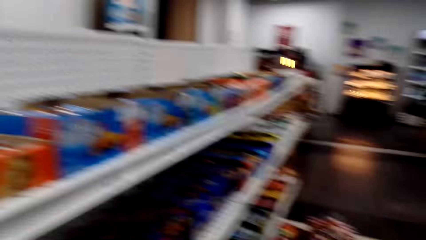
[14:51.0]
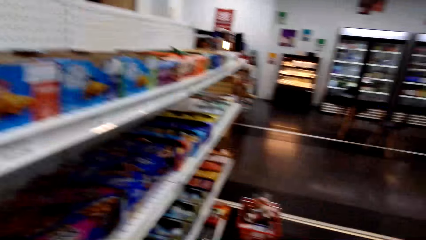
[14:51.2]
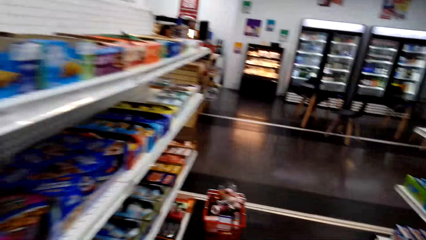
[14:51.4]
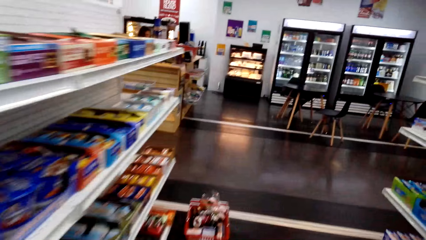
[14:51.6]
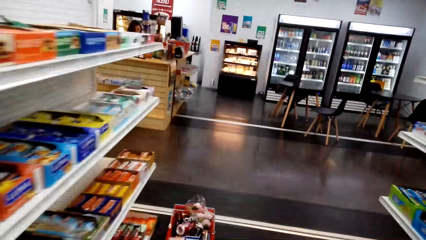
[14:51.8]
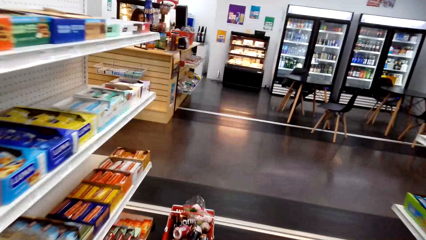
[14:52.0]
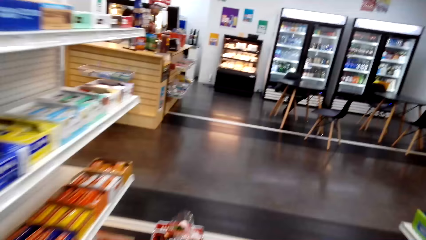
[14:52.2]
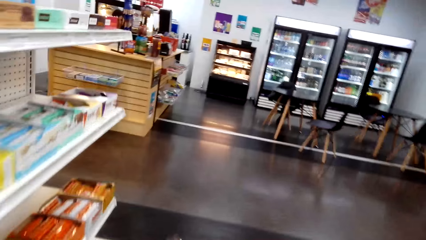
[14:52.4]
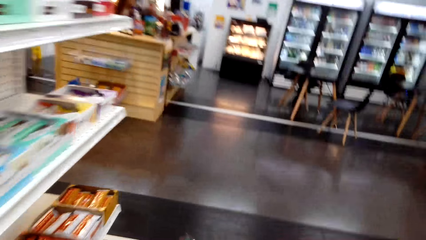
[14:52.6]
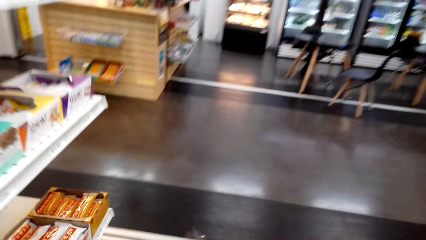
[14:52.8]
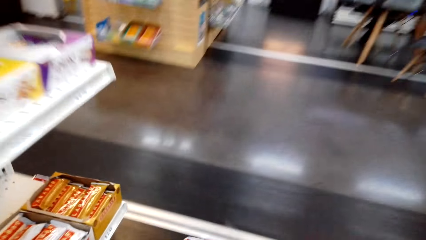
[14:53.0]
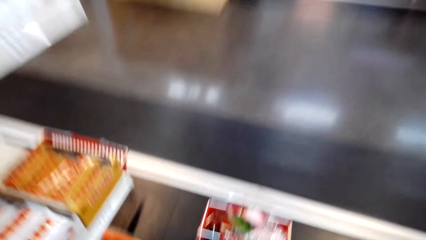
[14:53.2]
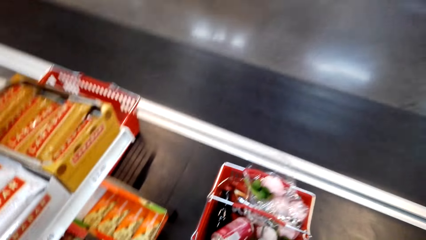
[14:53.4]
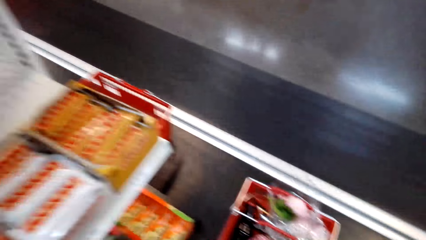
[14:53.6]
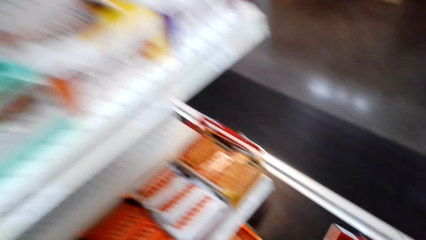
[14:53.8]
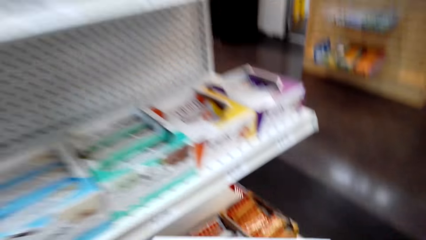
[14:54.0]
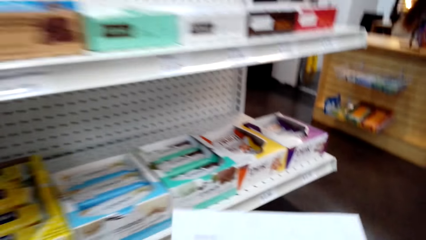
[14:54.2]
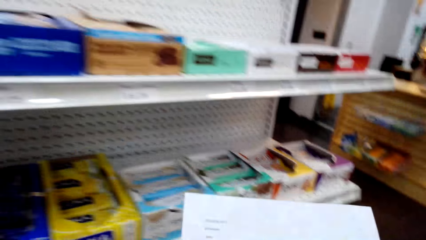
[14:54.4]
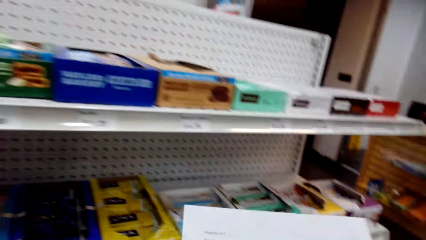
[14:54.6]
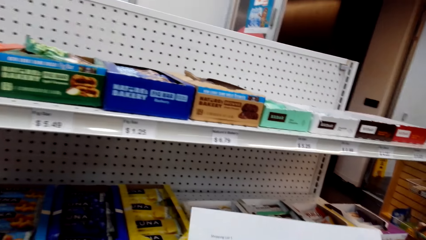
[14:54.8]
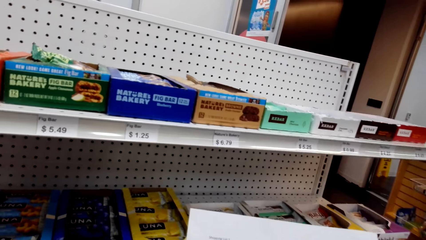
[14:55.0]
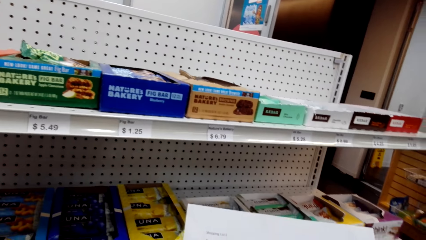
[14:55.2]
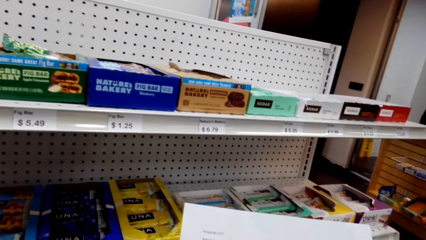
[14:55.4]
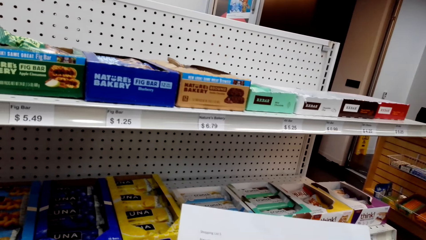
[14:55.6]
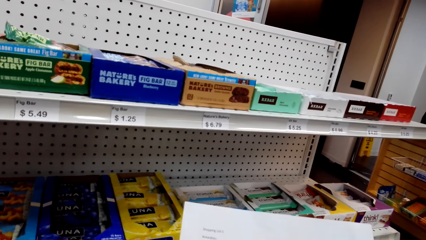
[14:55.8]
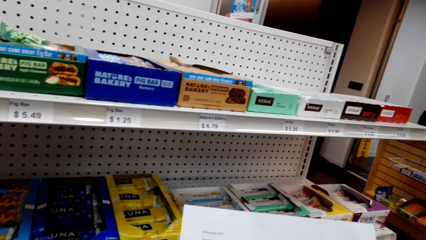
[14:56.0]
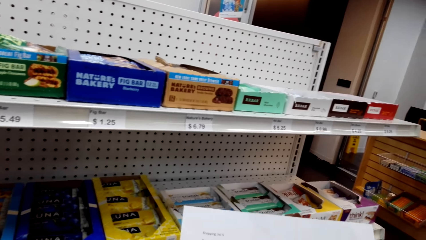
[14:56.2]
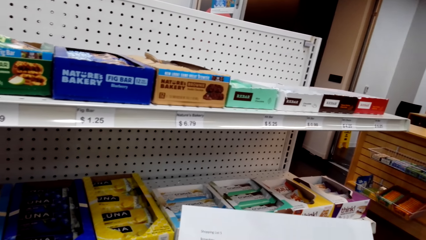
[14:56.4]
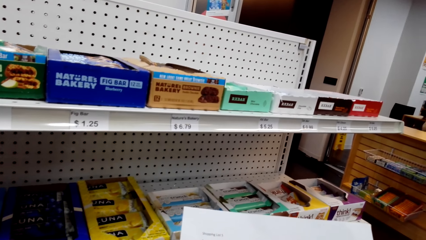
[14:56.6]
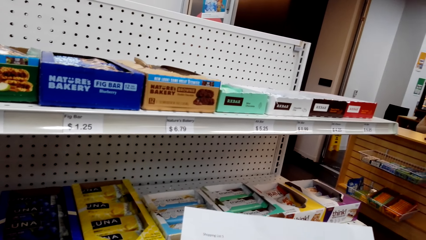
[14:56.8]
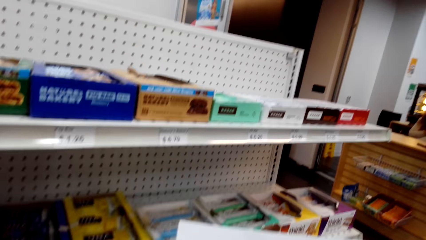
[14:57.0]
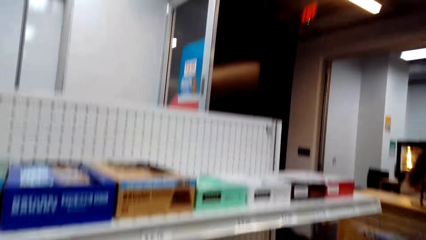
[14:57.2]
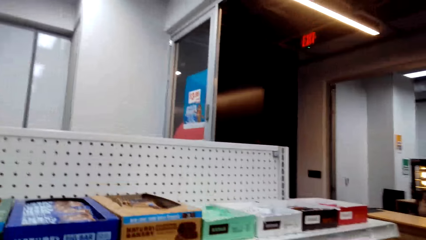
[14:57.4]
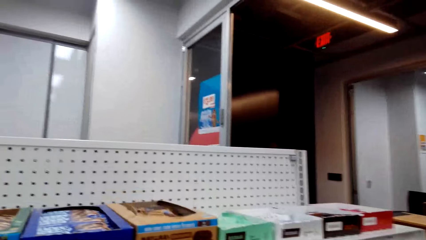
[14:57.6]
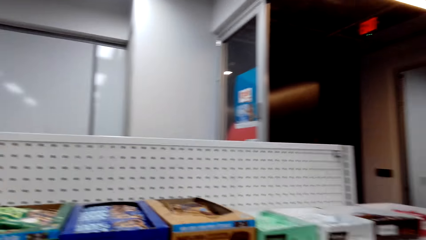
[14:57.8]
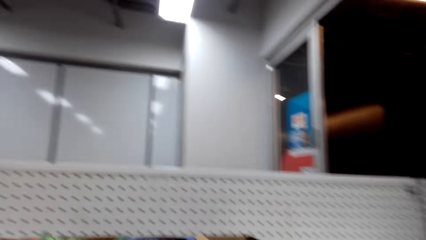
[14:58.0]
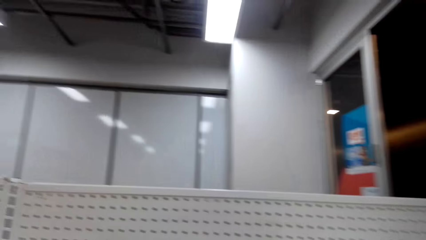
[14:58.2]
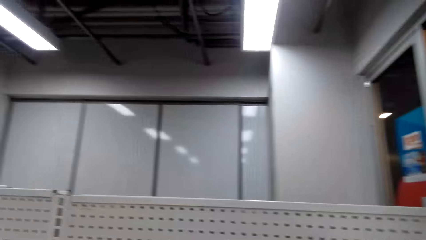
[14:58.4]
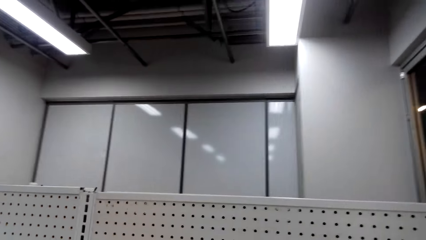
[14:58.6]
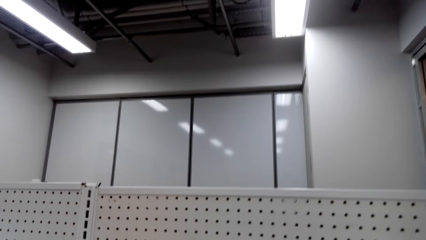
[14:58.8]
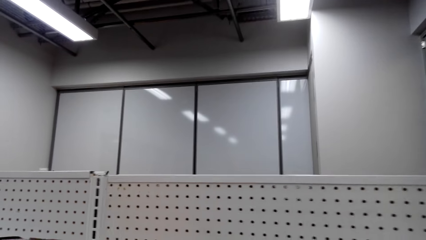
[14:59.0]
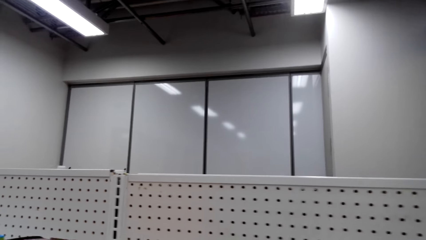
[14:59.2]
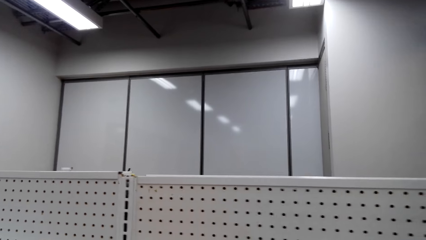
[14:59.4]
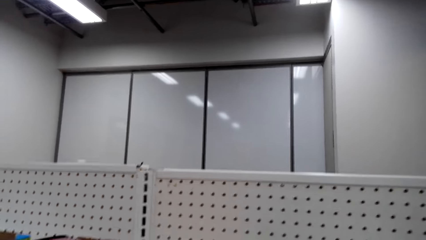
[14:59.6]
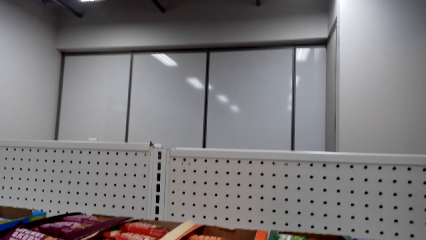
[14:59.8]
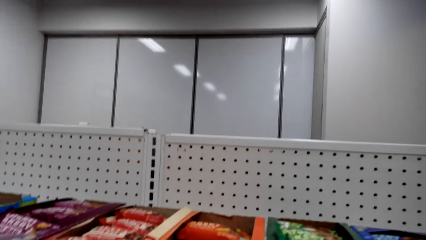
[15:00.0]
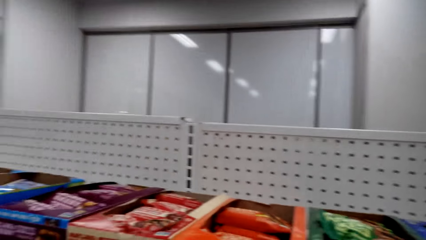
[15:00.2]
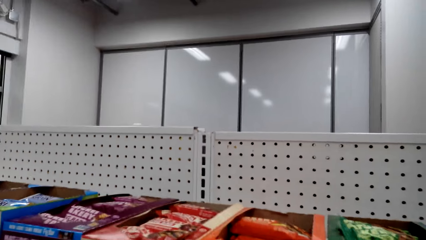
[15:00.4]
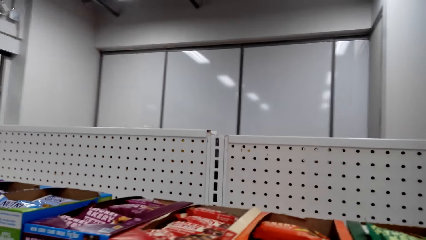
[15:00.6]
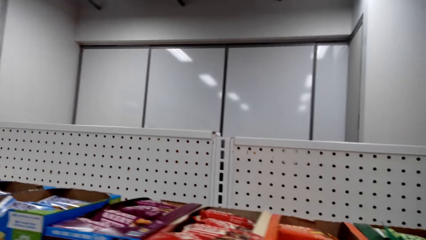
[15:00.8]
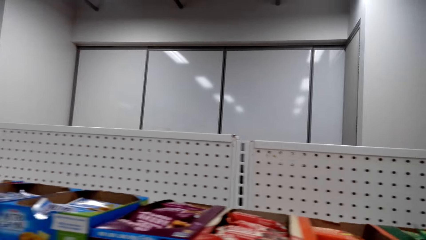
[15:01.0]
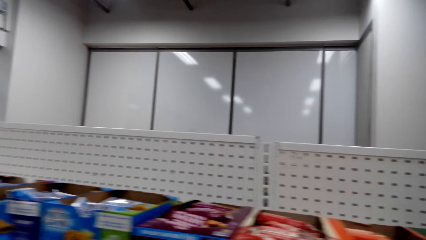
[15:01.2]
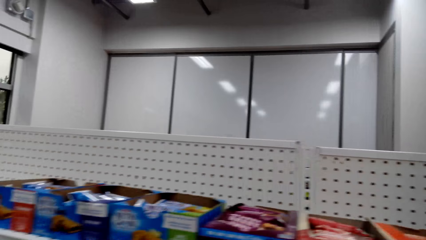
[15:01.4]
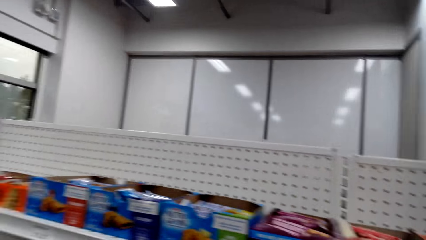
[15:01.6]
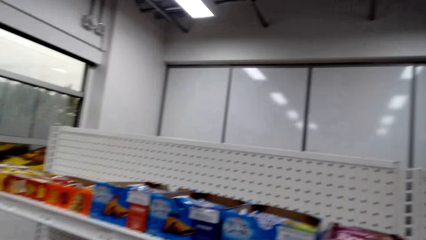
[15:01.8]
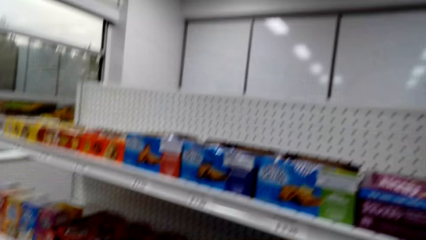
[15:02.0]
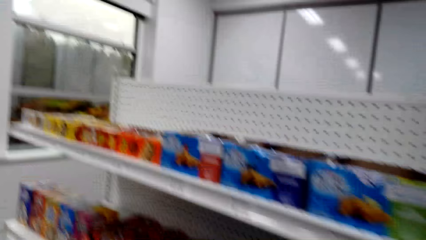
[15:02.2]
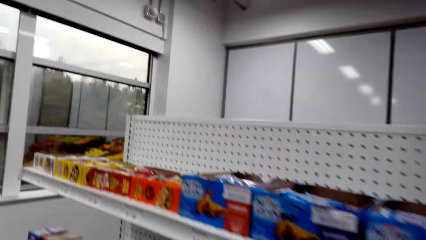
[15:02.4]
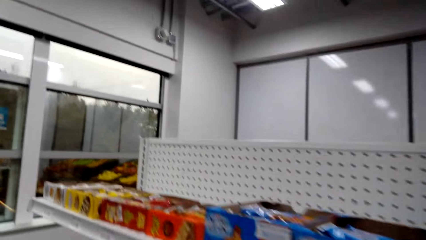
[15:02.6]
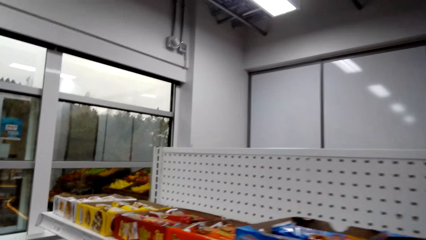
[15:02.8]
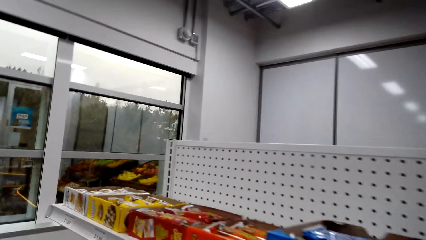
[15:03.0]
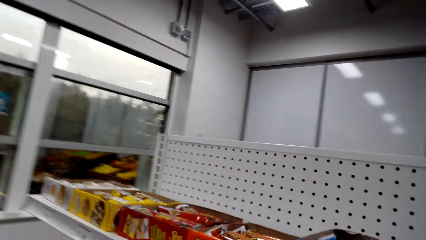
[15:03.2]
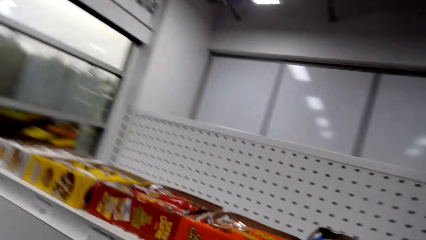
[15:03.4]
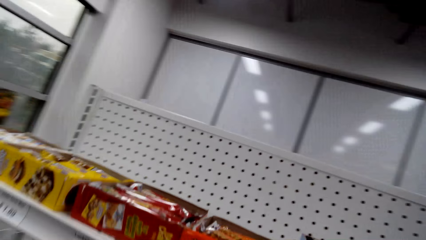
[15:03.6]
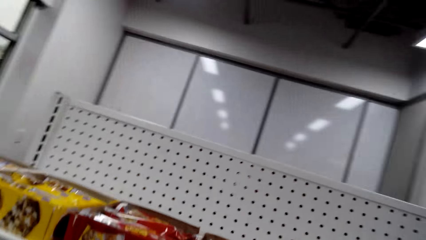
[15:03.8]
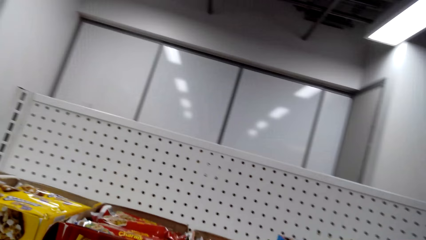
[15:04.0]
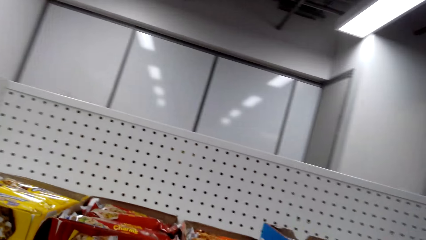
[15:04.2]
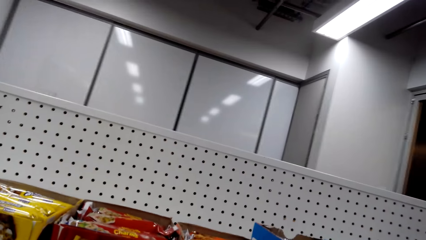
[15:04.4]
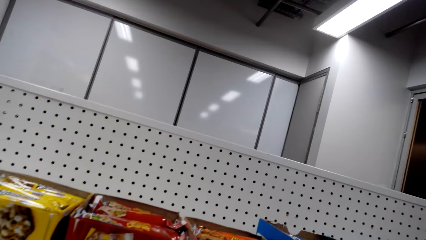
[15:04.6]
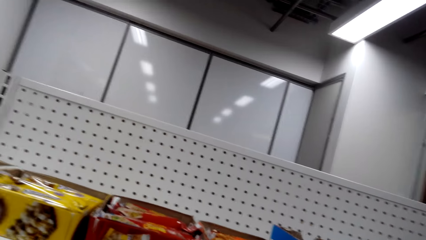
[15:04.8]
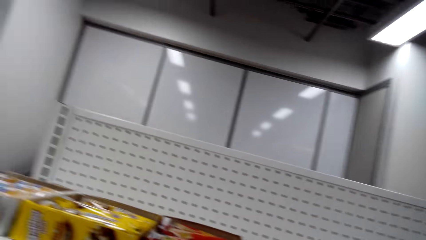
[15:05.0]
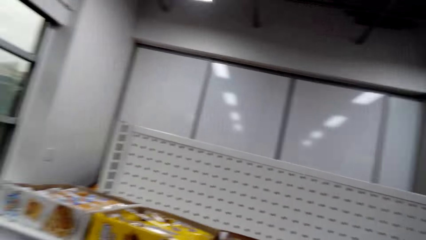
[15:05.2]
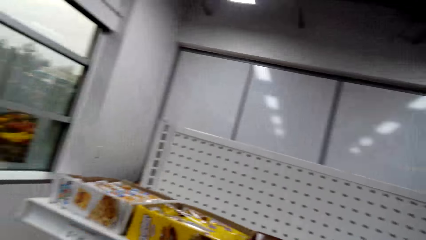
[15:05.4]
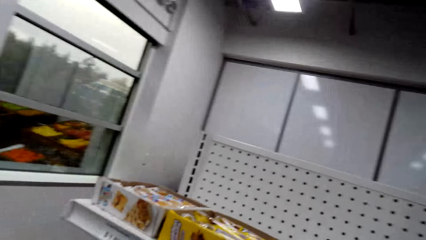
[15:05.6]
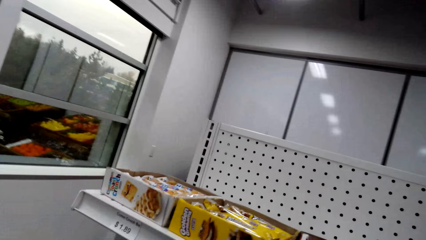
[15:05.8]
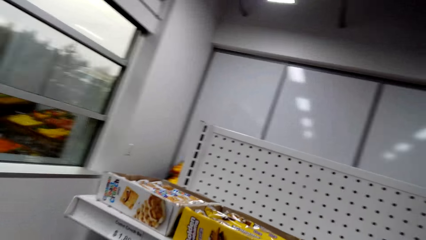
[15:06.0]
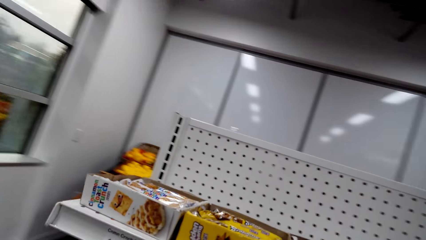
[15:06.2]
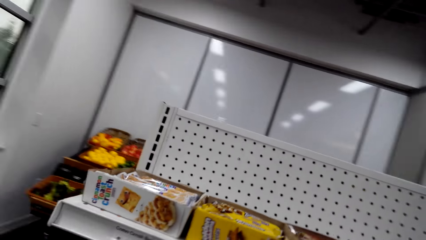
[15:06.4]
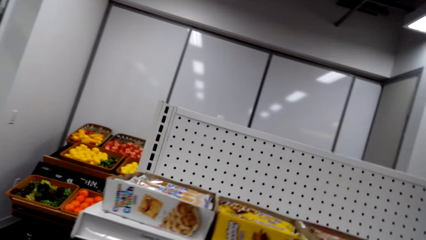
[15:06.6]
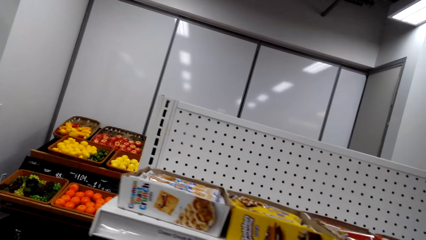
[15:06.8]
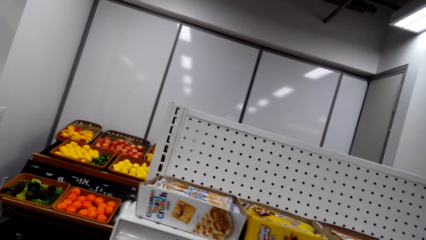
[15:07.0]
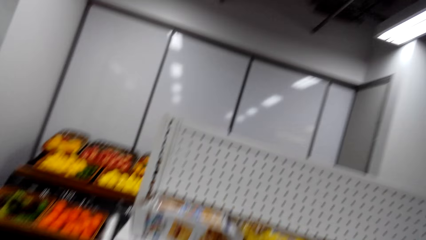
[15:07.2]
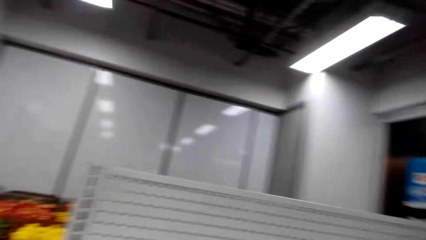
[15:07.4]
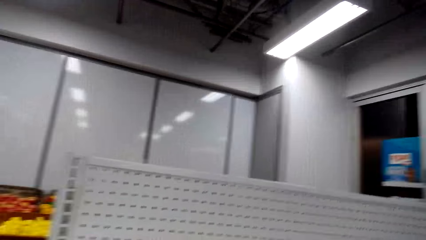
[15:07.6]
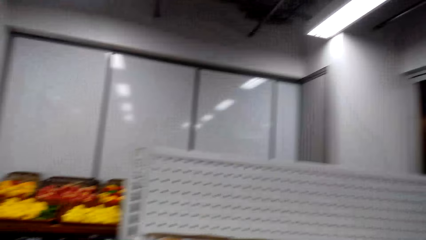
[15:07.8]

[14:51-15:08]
The camera wearer walks around a supermarket. They read the shopping list. They look around a shelf. They look around the supermarket. They walk around the supermarket.
